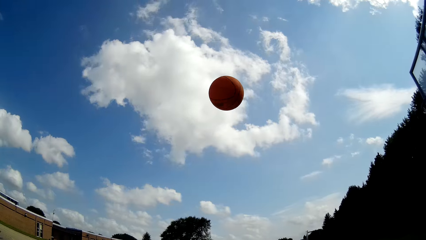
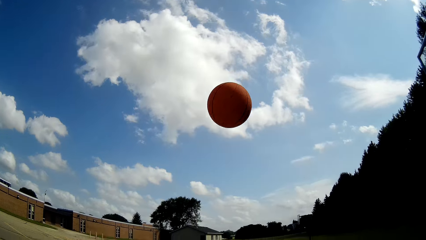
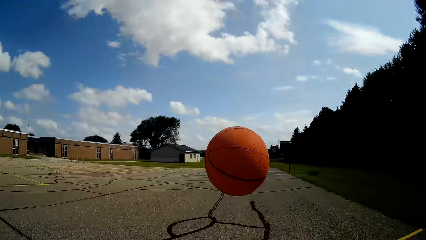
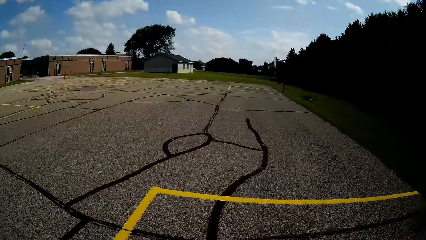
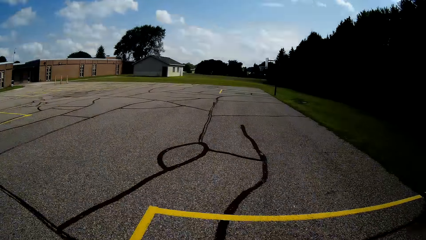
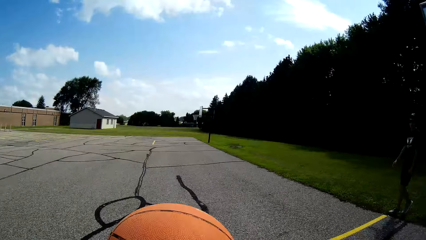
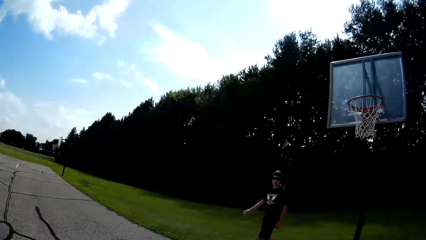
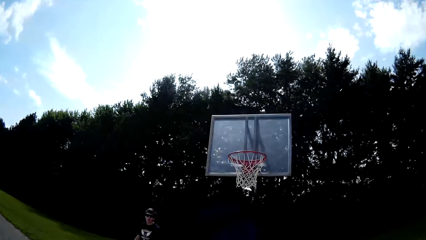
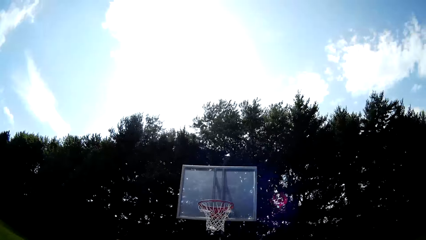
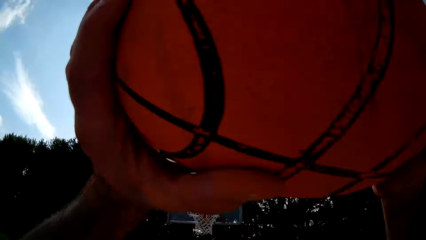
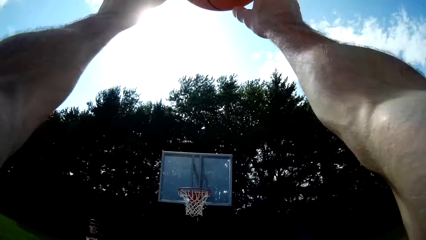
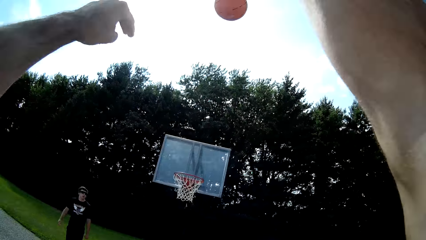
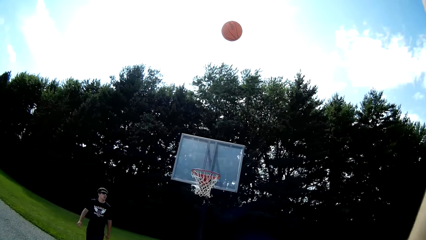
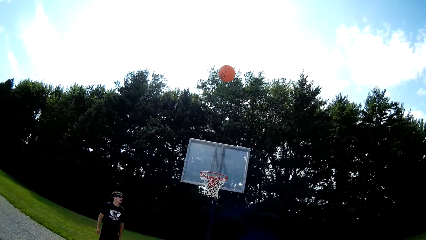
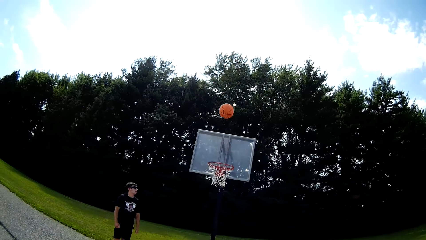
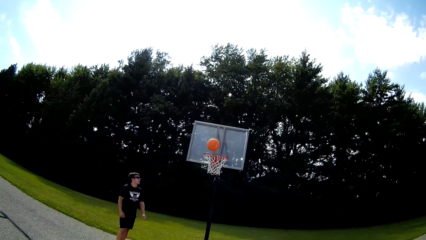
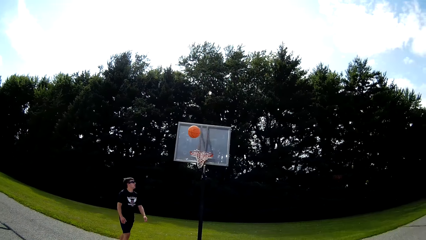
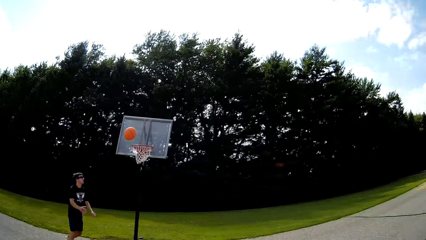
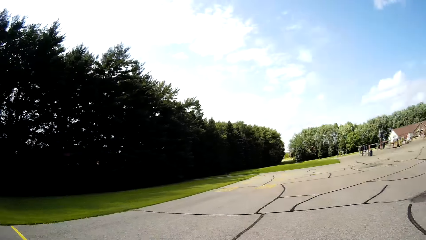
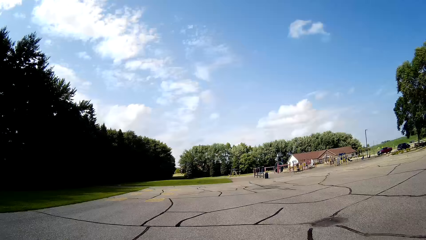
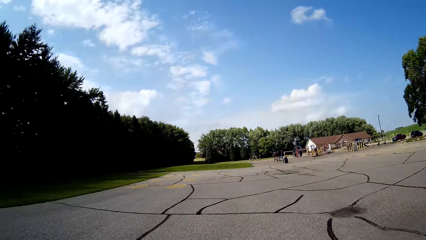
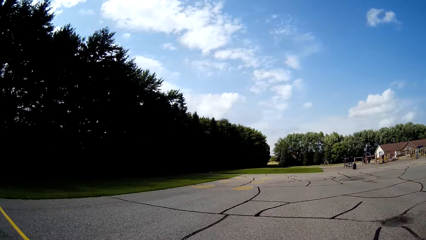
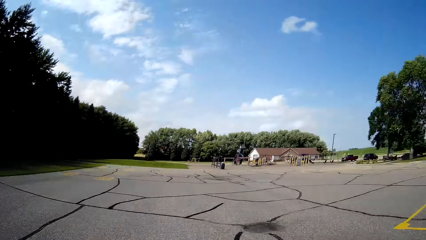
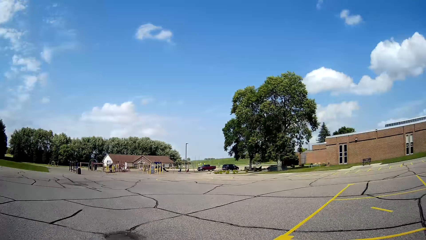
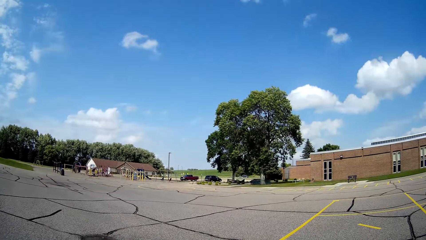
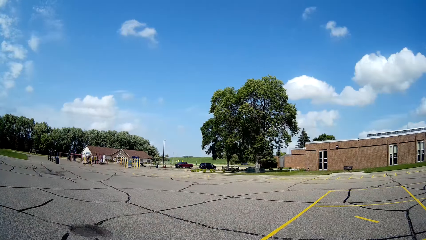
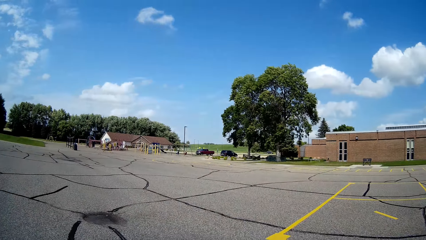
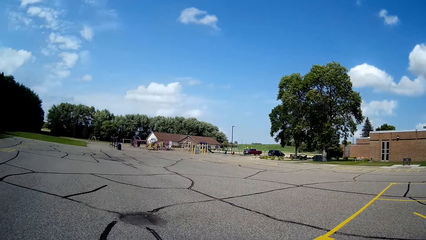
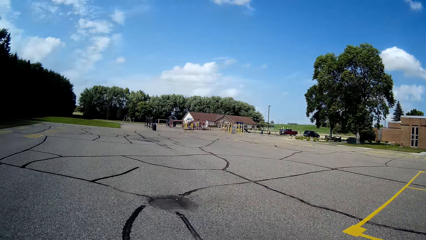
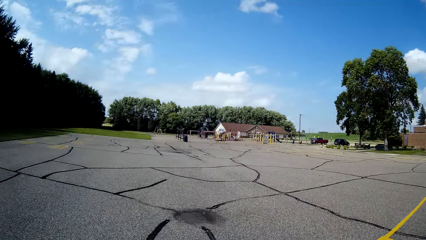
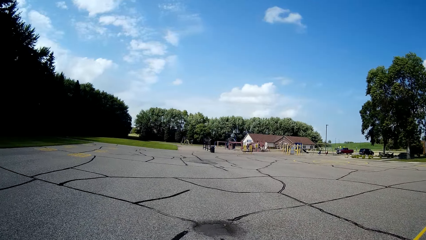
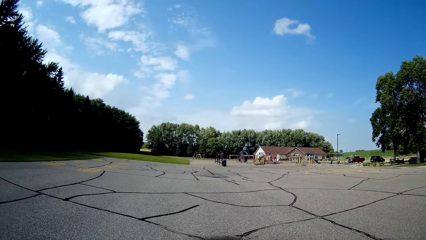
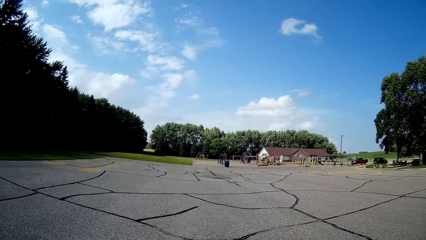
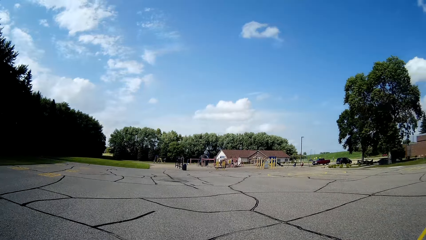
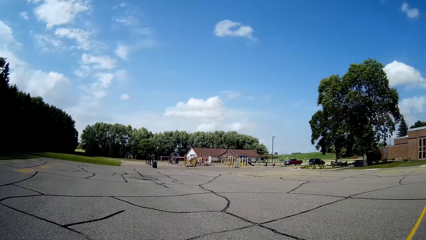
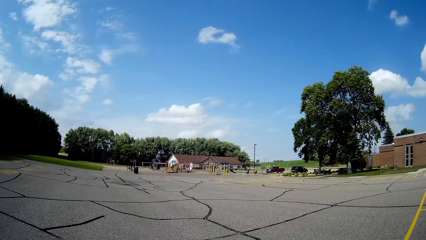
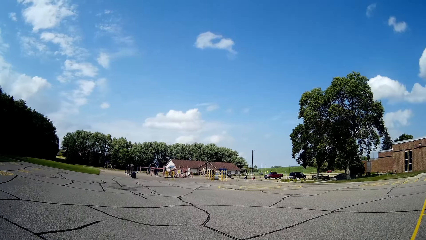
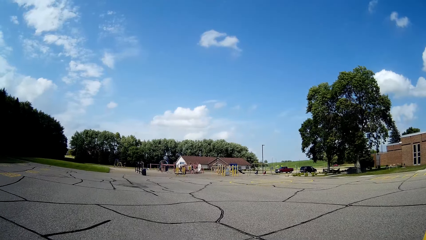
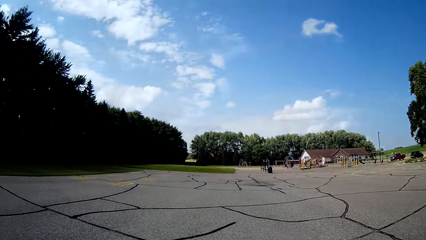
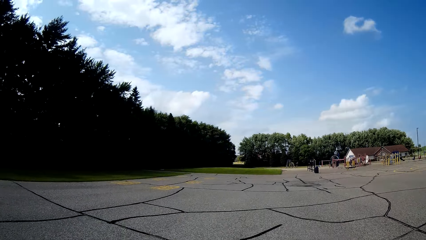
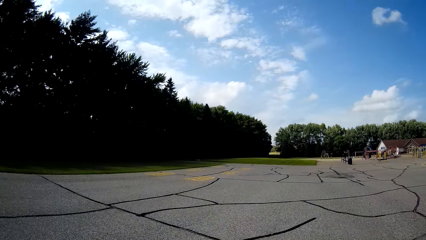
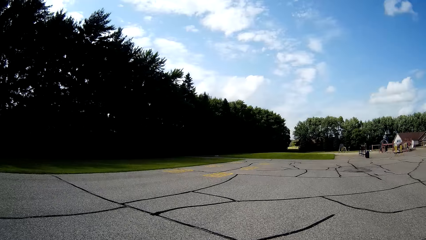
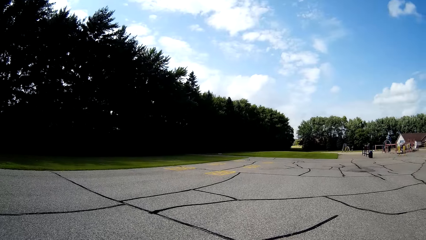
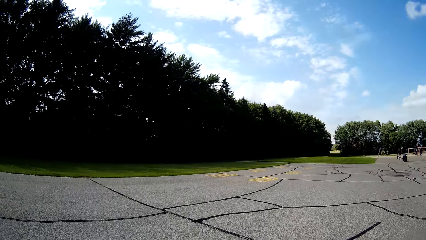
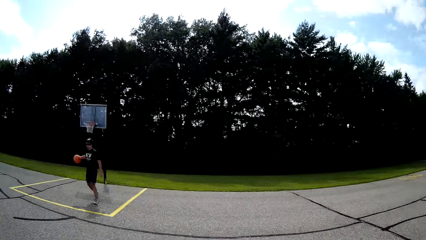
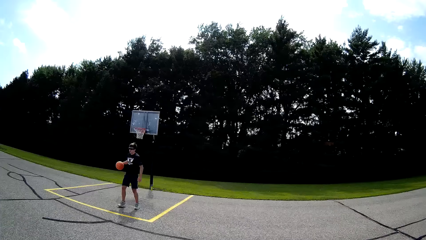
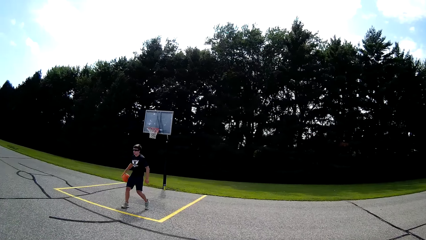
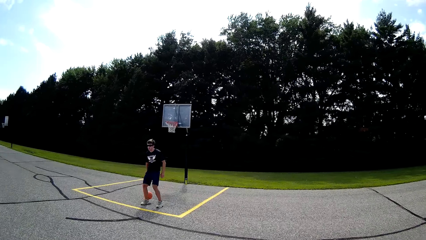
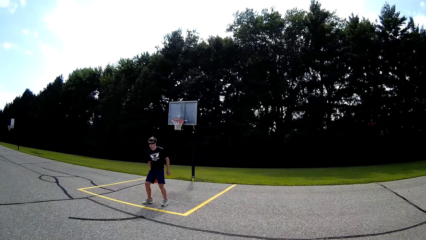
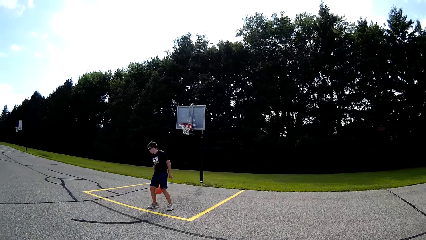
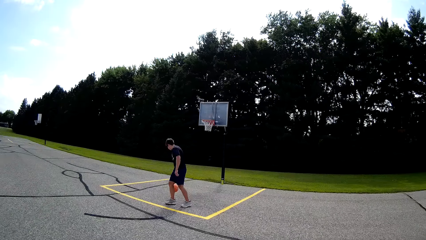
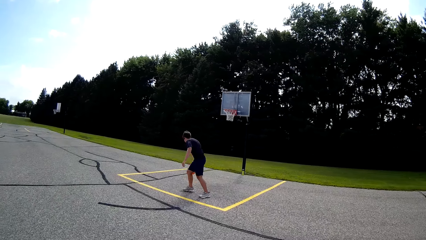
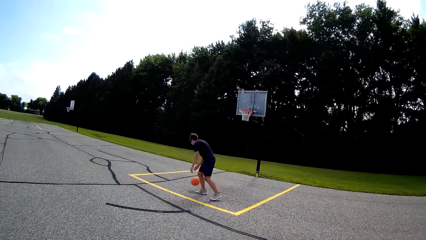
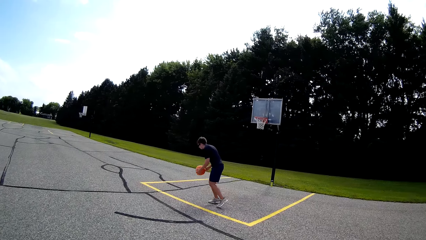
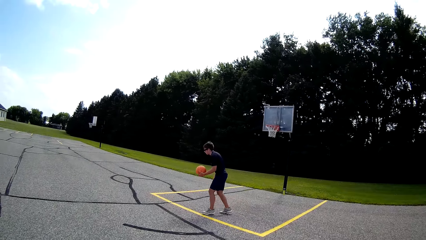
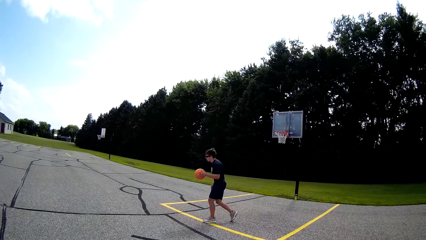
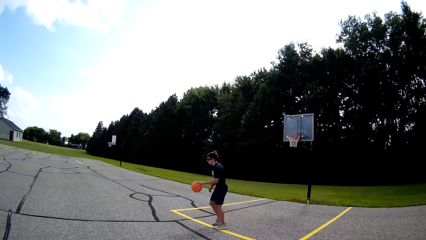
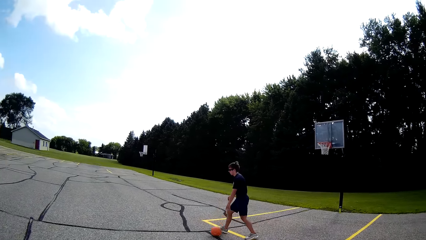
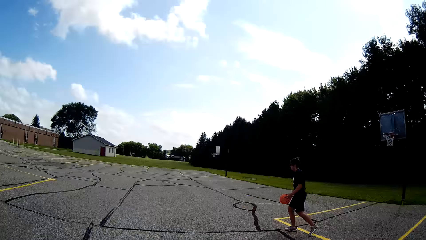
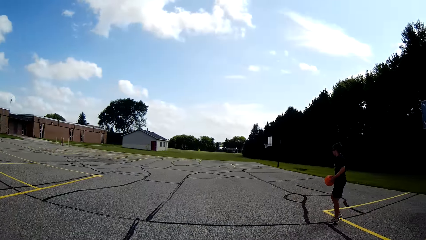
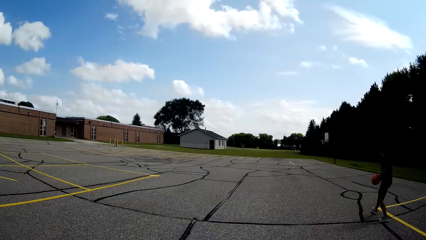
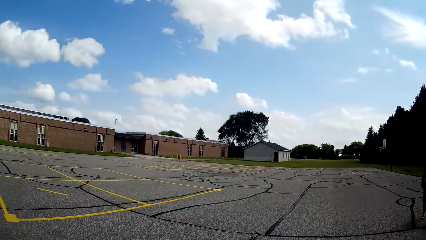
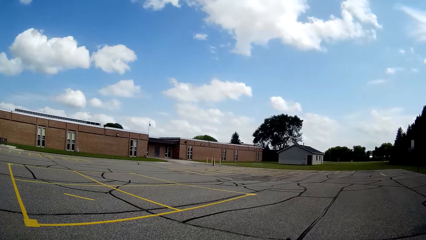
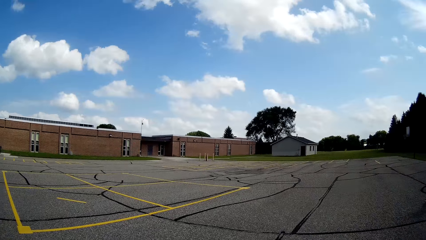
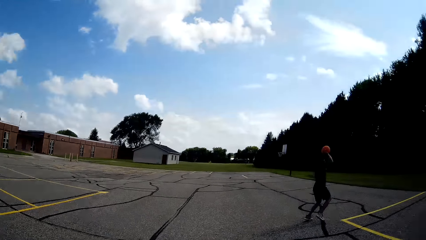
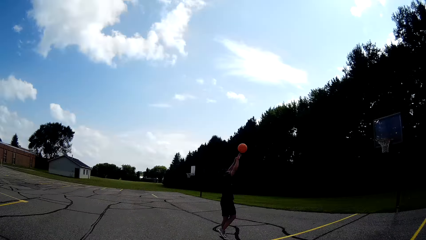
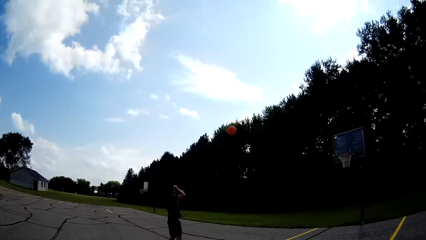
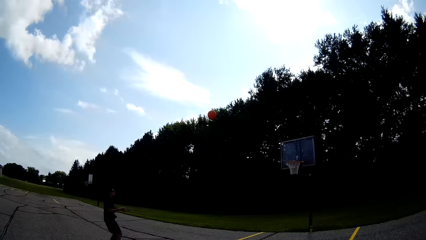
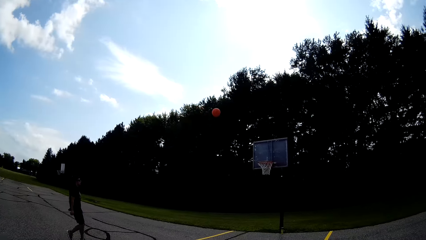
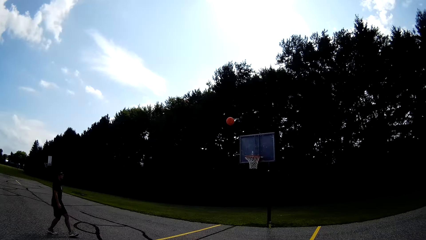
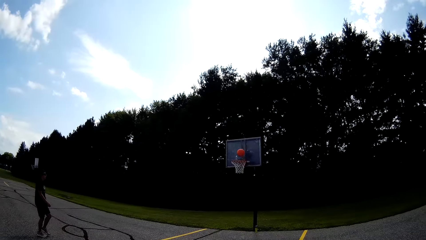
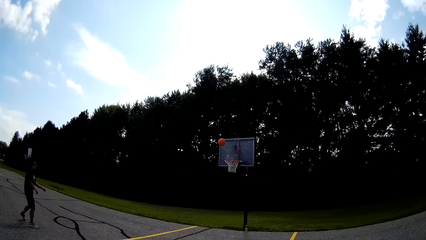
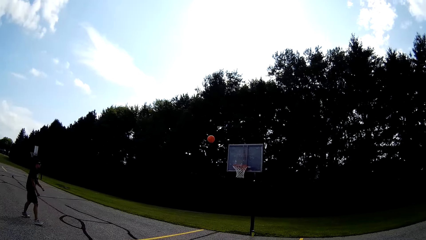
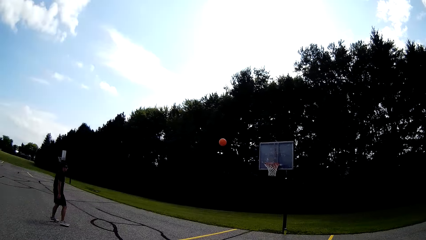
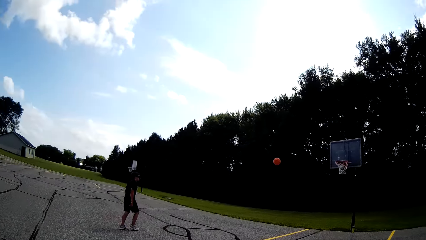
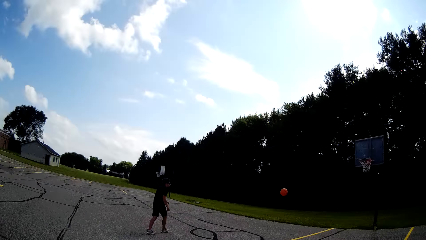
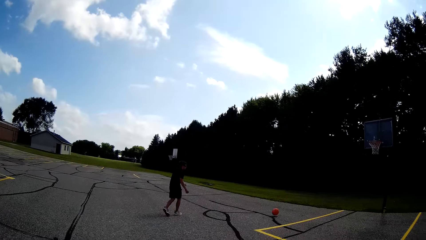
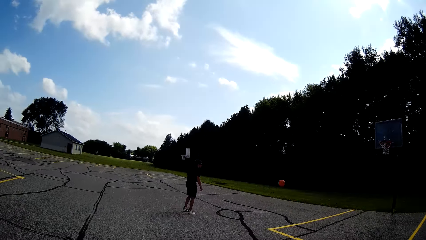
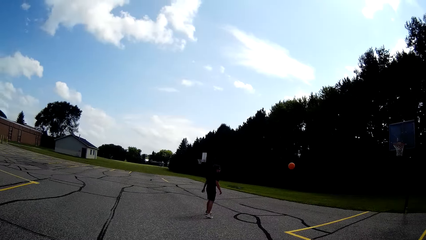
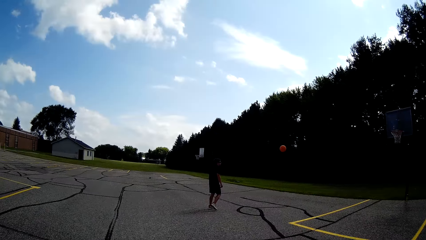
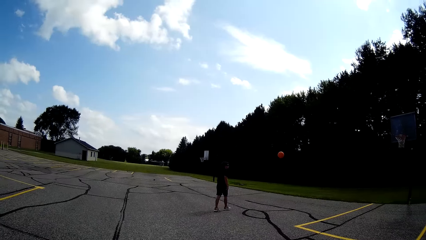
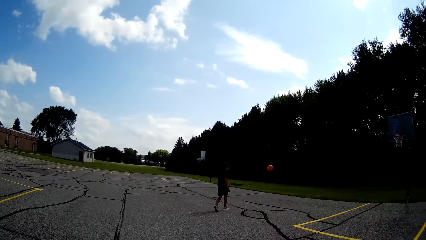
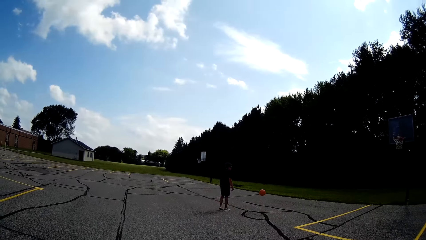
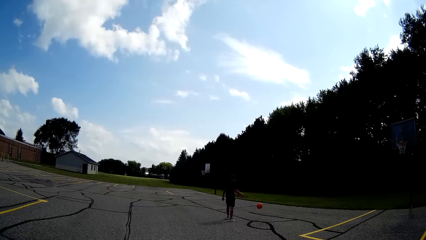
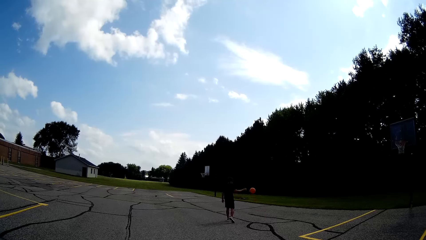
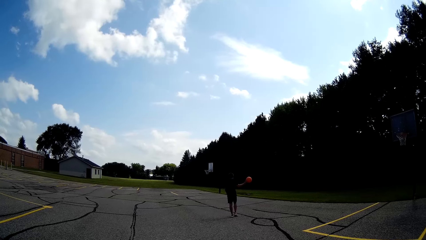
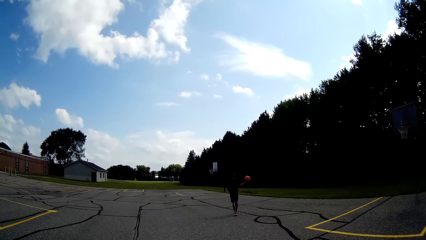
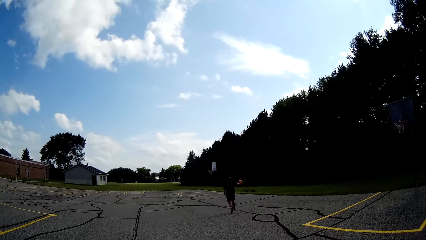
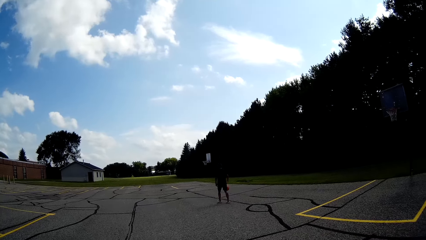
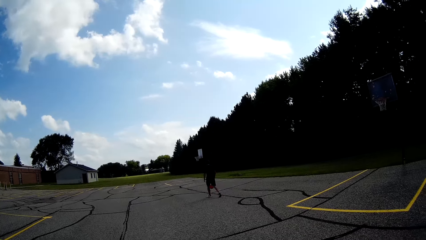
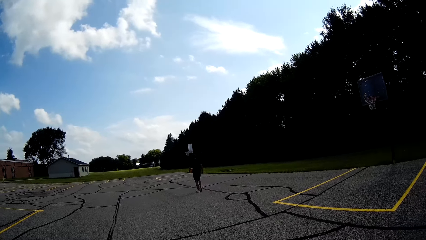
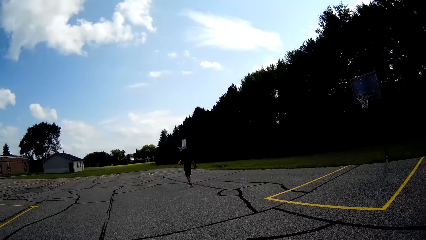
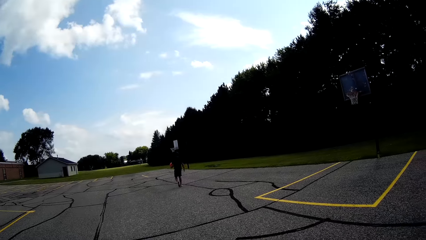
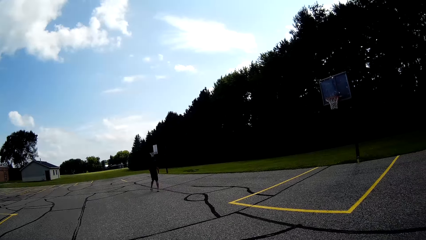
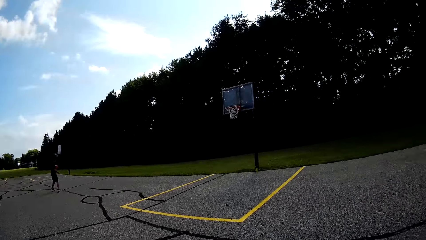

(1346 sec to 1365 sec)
The man walks in the basketball pitch. The camera wearer catches the basketball and throws the basketball at the net rim of the basketball post. The man bounces the basketball. The camera wearer watches as the man plays the basketball. The man throws the basketball in the hook. The camera wearer converses. The man bounces the basketball.
